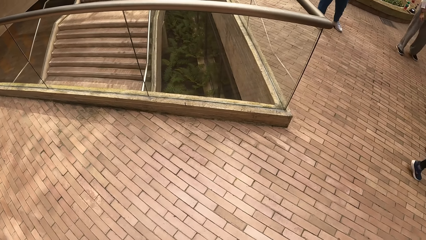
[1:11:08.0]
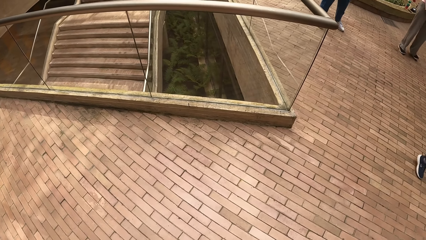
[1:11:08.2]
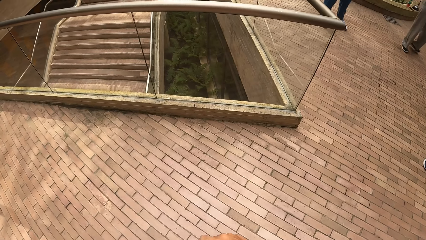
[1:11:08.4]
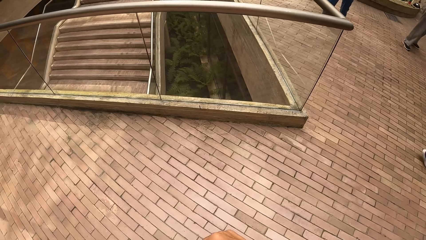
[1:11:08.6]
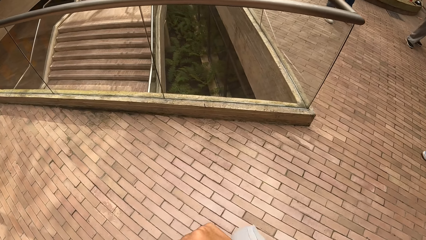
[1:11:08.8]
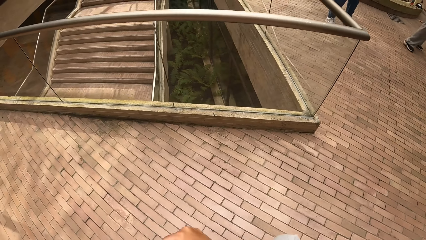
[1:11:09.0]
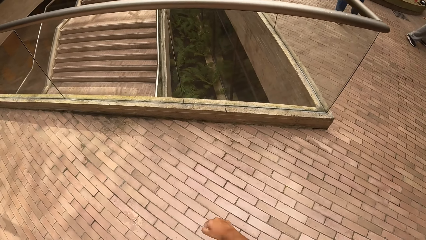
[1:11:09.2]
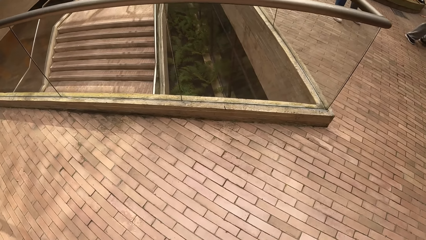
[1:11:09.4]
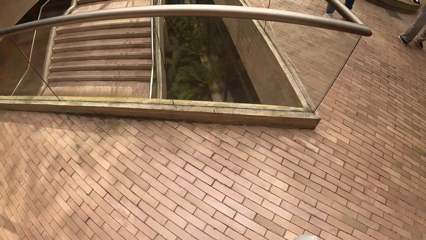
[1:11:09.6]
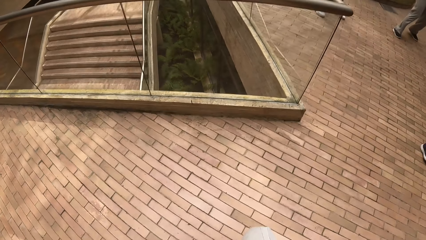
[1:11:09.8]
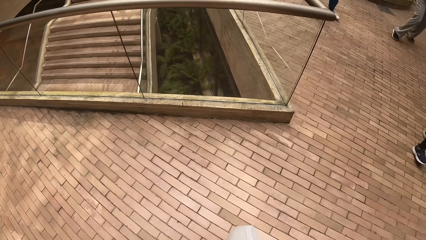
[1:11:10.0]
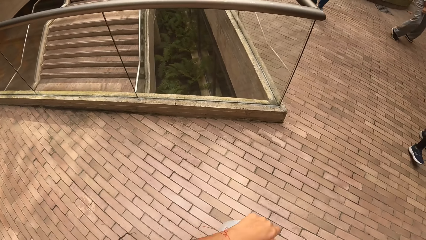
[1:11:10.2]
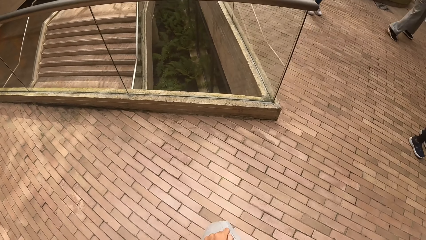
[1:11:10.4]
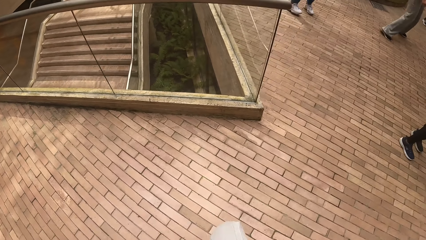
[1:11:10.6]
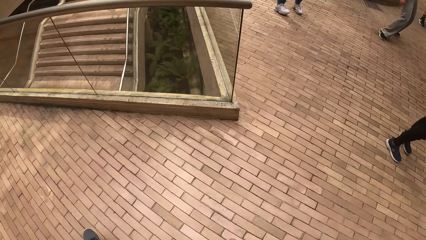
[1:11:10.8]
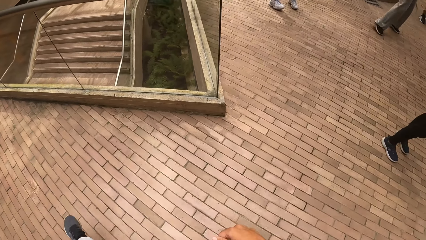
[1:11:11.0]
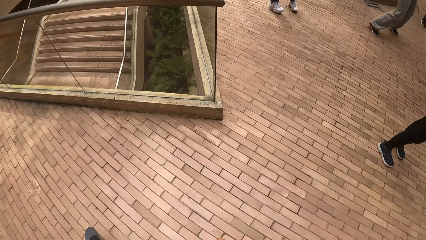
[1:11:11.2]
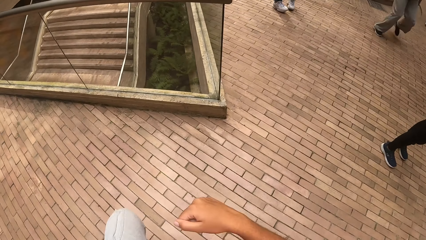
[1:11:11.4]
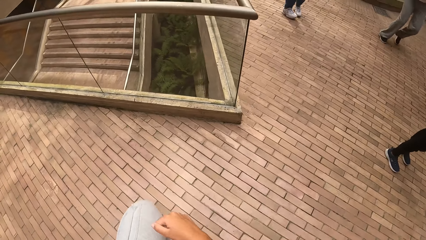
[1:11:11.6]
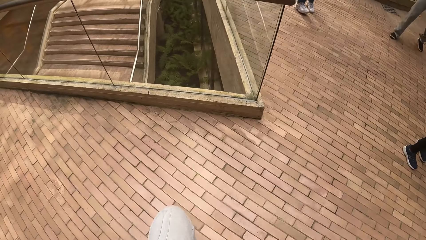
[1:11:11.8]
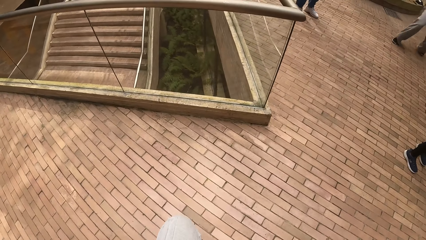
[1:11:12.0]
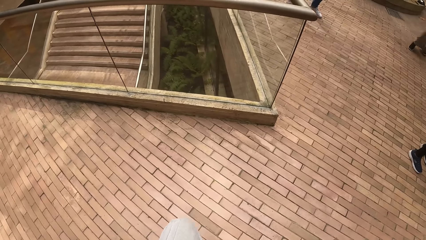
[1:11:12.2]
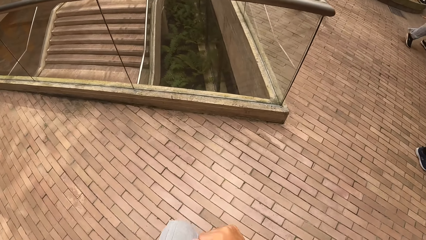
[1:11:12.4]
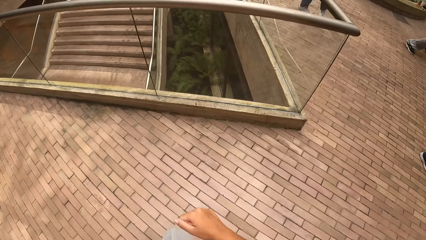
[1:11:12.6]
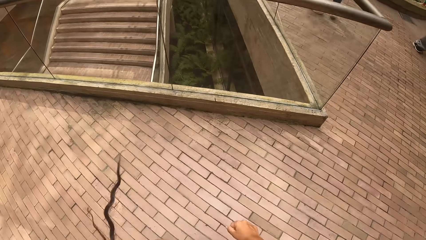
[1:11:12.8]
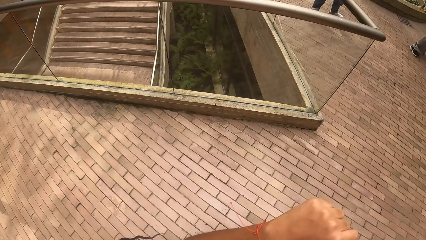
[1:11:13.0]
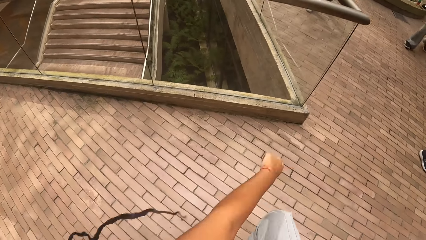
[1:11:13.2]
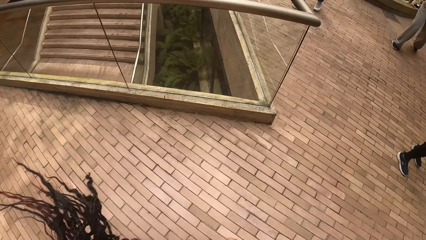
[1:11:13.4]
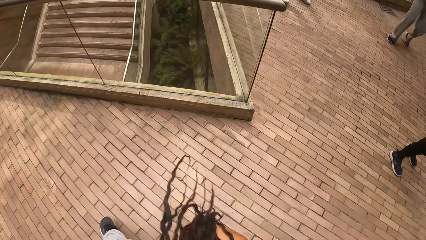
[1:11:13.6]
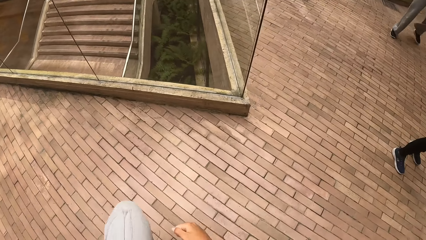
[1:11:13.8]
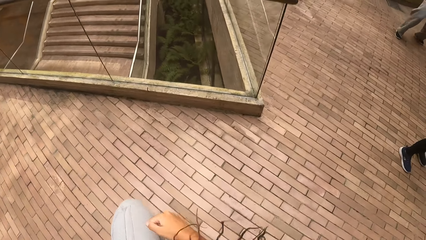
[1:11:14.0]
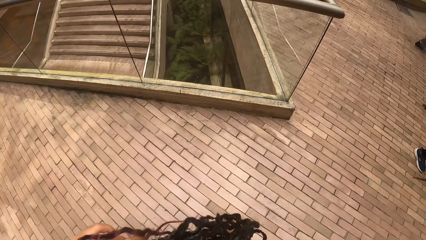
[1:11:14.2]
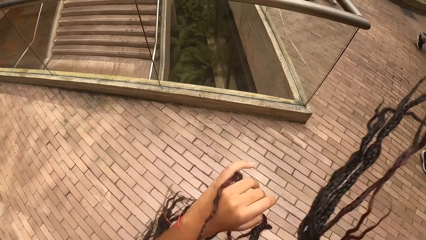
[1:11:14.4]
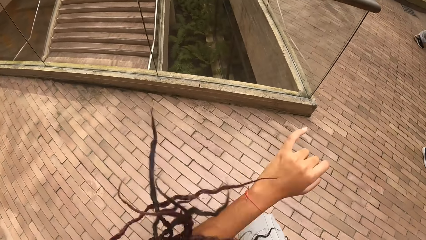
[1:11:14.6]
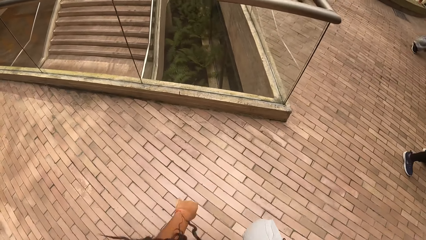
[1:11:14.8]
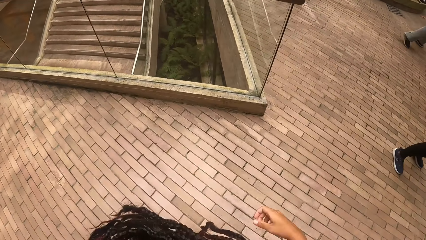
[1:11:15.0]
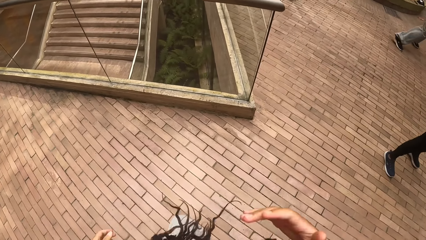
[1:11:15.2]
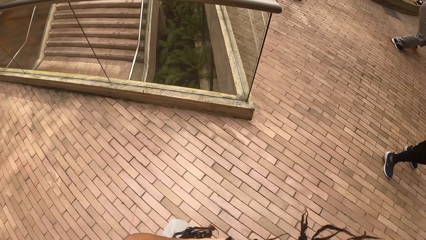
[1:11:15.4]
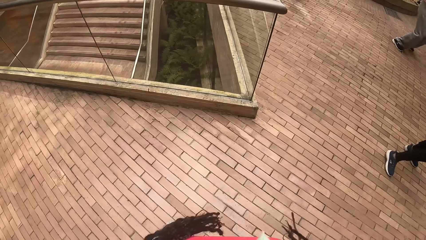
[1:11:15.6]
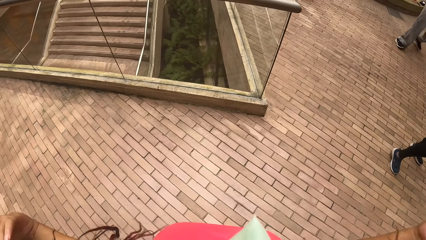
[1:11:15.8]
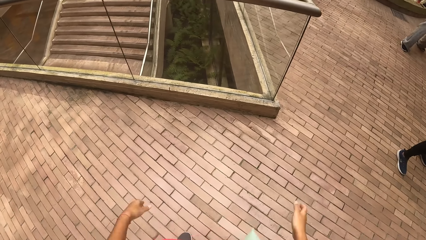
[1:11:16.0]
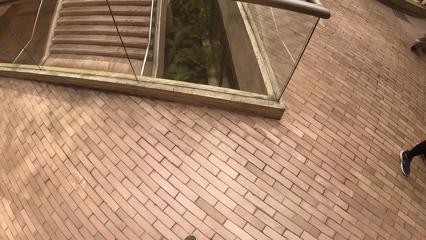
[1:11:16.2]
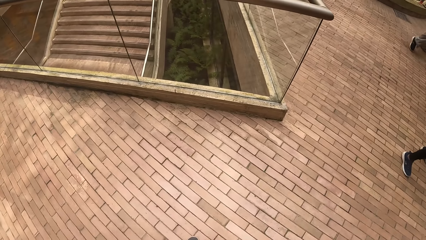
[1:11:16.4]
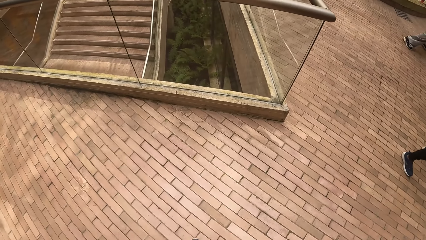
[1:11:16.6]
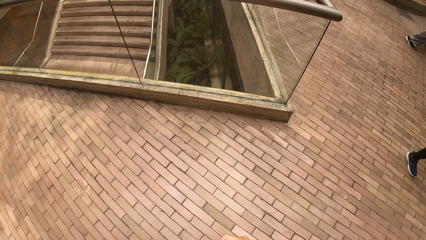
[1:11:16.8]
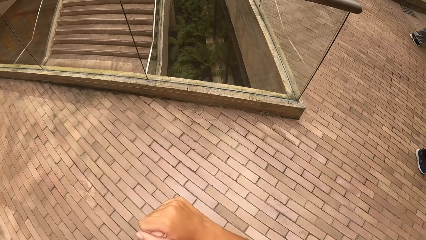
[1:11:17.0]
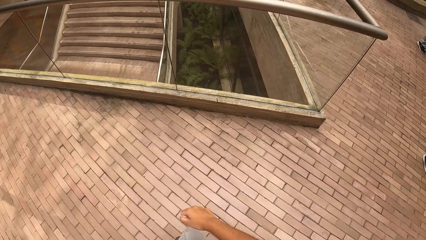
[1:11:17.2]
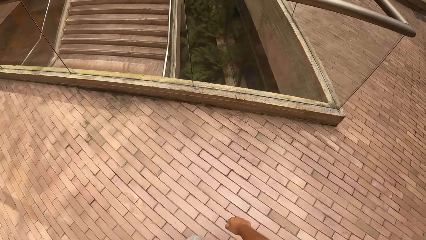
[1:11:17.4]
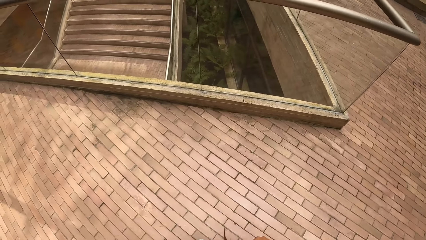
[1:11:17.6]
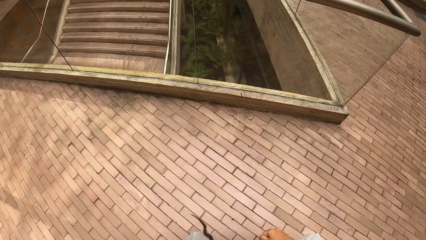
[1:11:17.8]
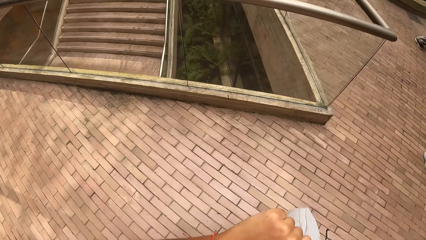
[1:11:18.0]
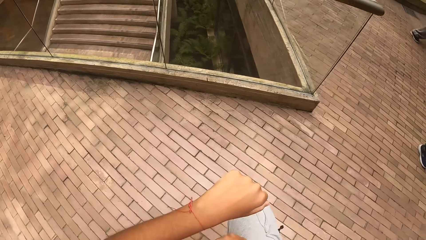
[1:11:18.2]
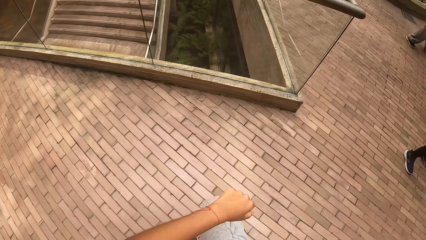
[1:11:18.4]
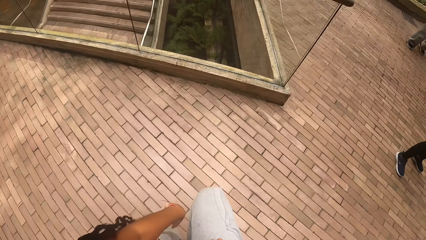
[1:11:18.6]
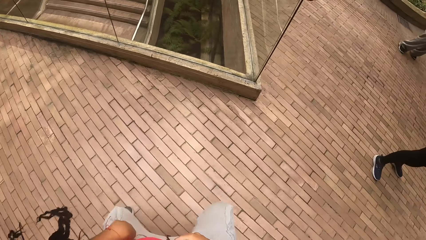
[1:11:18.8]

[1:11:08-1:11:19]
The camera wearer looks around and dances.

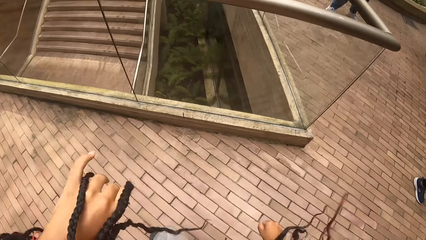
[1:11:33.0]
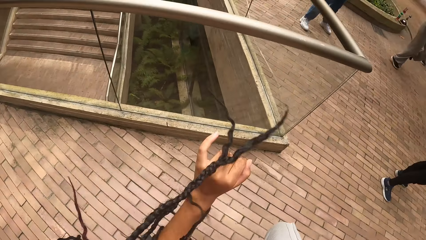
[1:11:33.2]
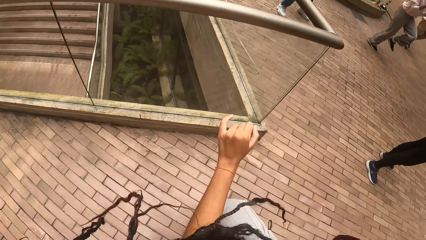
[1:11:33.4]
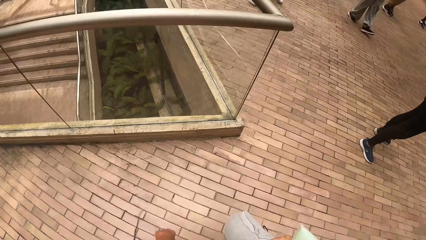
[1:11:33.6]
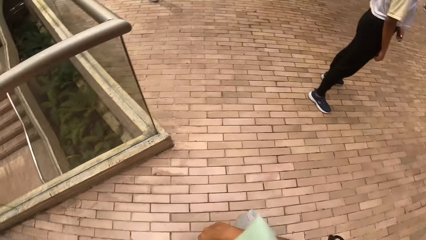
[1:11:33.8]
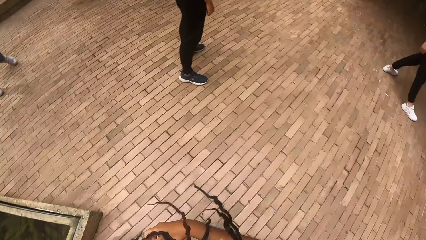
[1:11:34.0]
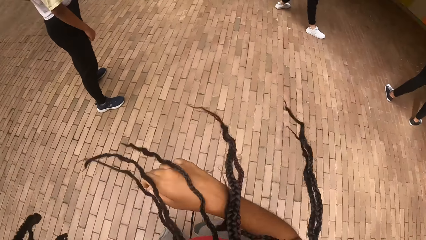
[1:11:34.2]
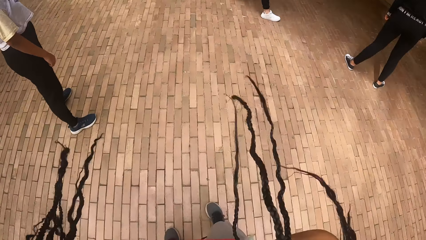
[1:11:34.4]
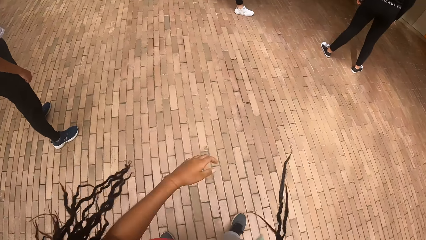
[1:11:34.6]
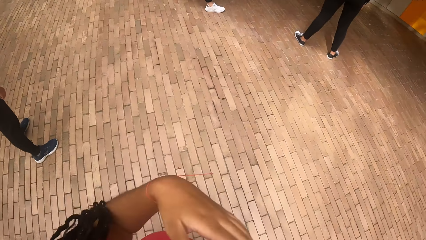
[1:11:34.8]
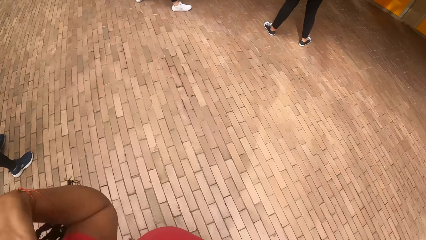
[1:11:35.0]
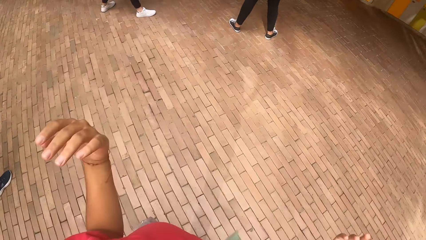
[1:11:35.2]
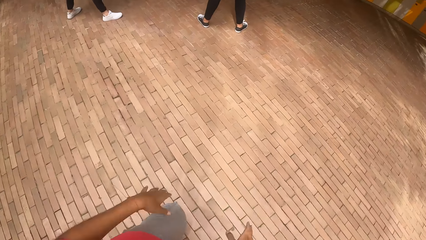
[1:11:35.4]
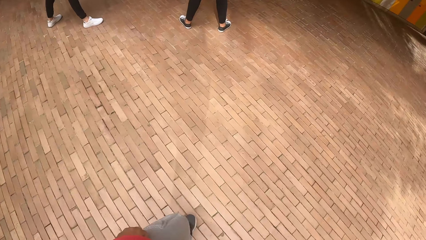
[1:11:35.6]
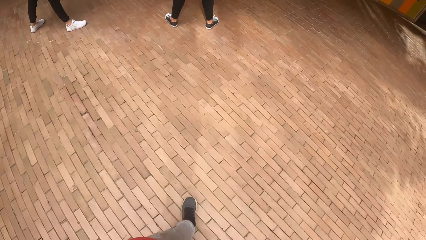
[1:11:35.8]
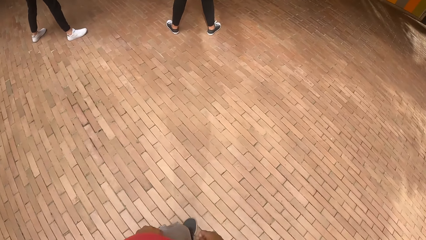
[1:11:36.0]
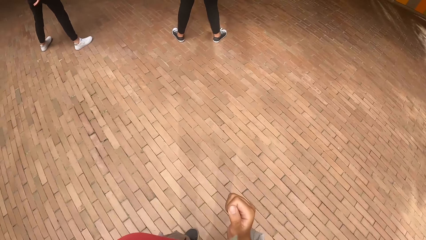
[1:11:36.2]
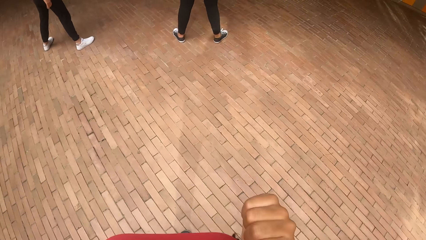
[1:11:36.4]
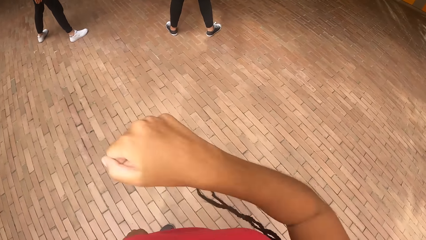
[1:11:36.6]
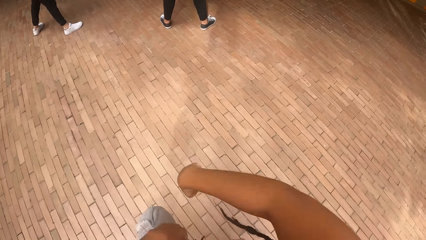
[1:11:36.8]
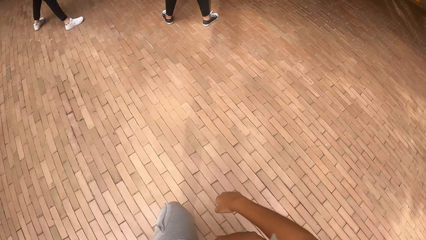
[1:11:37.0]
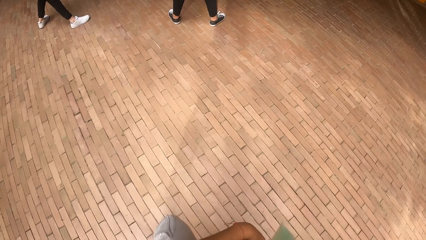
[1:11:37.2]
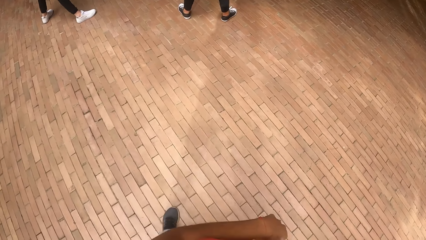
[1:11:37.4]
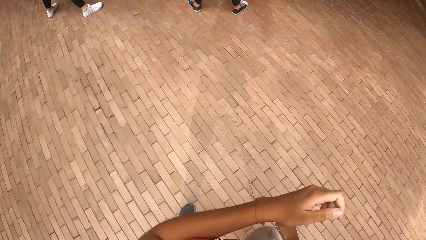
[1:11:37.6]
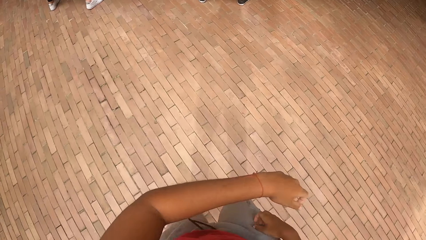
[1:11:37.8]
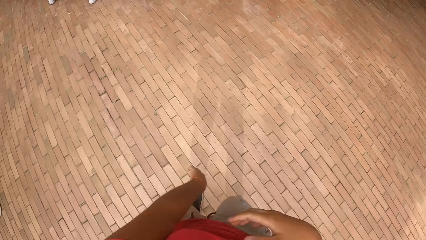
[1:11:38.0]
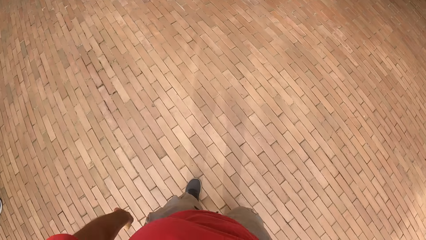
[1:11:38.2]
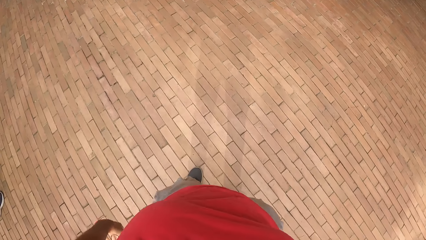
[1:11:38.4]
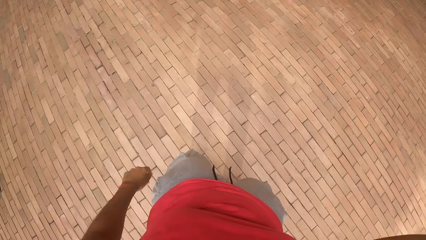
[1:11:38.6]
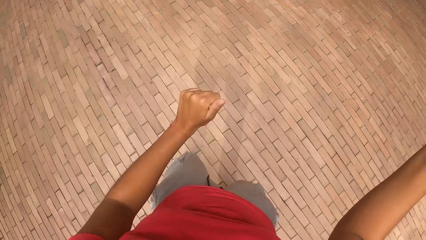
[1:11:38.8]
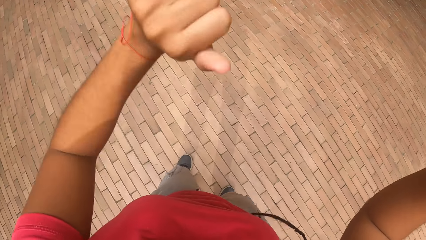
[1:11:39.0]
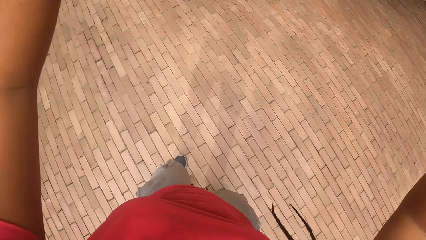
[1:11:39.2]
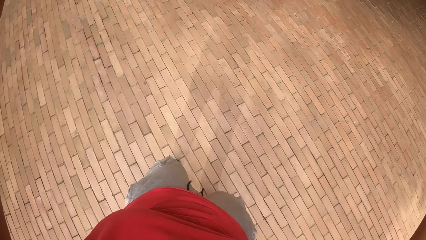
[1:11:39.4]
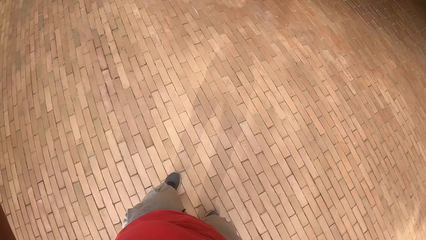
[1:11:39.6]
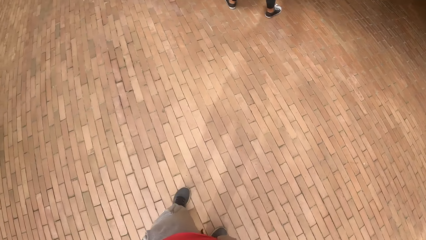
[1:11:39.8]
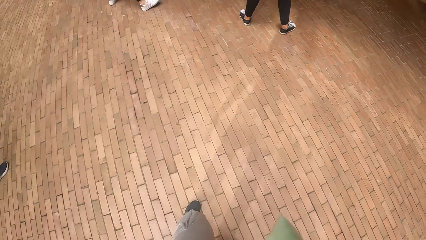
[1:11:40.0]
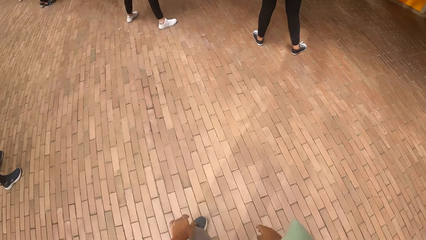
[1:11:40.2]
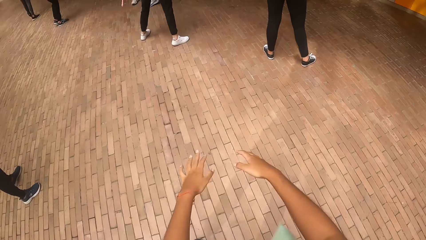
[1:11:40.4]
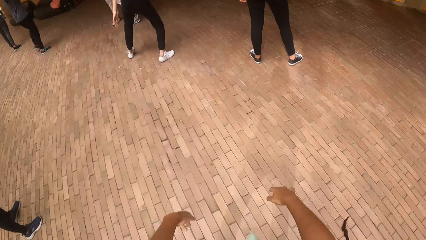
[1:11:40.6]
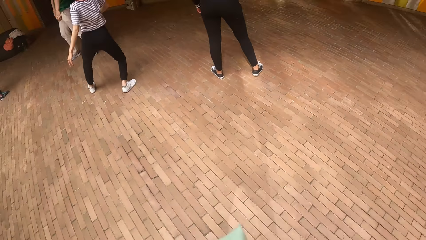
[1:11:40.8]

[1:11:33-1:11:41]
The camera wearer adjusts her hair with her left hand. She dances. She raises her hand up.
